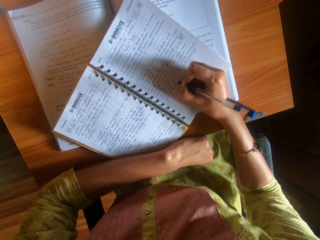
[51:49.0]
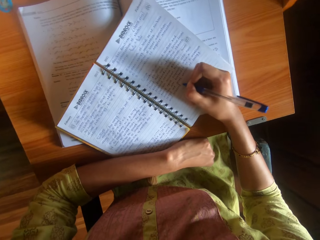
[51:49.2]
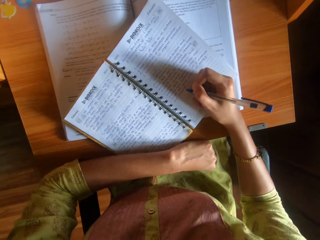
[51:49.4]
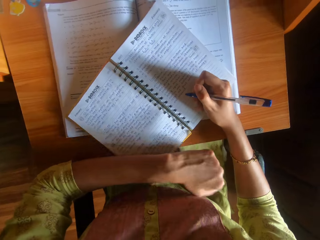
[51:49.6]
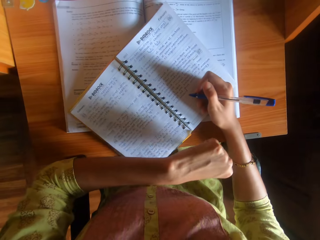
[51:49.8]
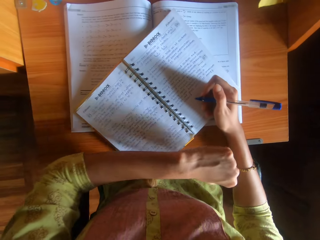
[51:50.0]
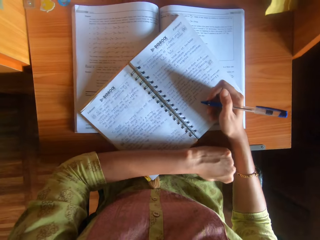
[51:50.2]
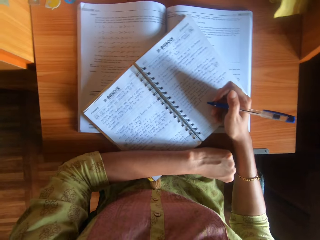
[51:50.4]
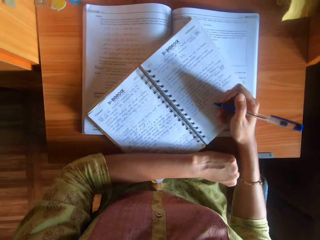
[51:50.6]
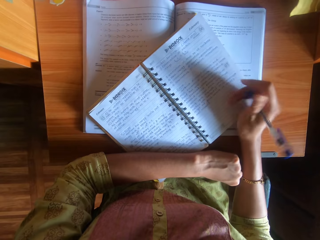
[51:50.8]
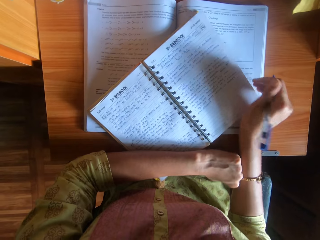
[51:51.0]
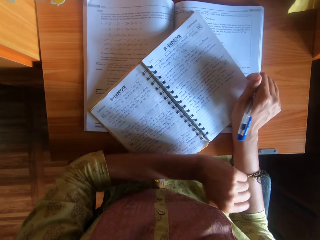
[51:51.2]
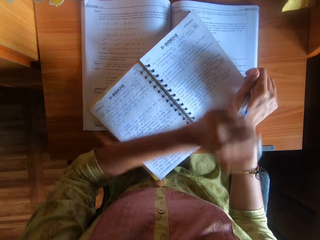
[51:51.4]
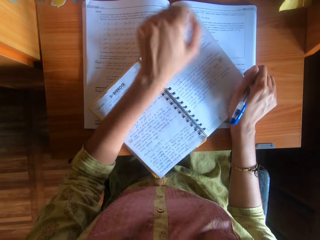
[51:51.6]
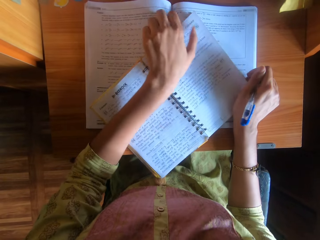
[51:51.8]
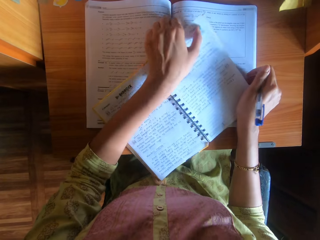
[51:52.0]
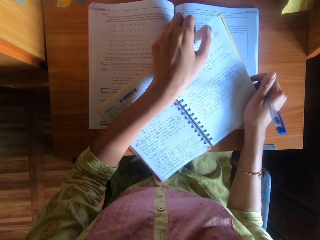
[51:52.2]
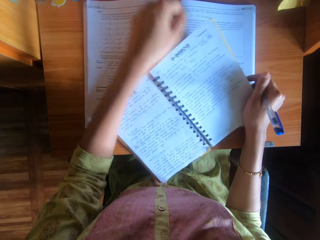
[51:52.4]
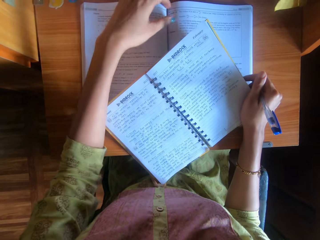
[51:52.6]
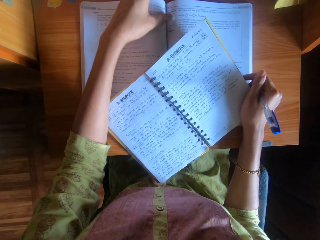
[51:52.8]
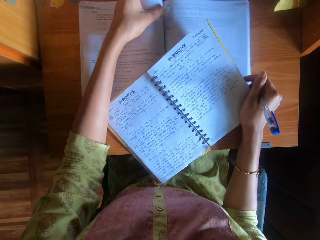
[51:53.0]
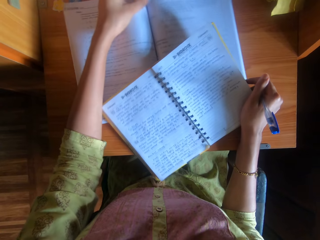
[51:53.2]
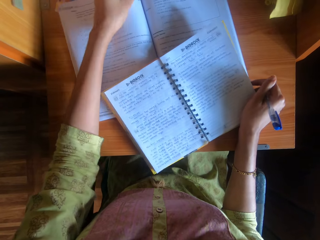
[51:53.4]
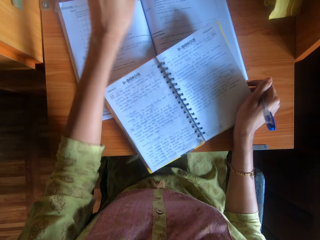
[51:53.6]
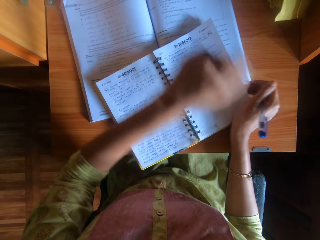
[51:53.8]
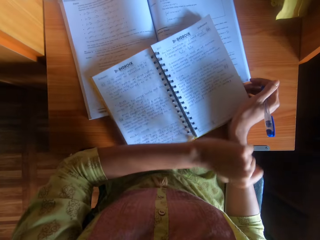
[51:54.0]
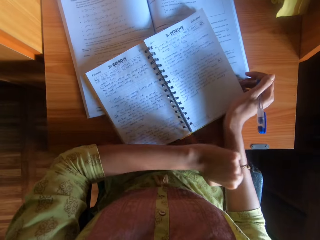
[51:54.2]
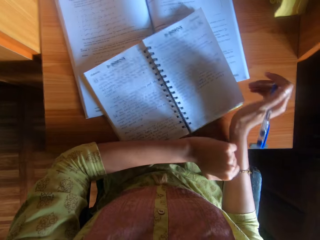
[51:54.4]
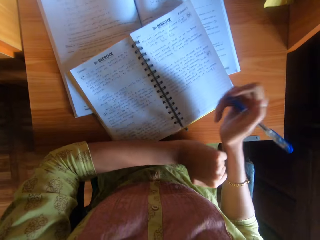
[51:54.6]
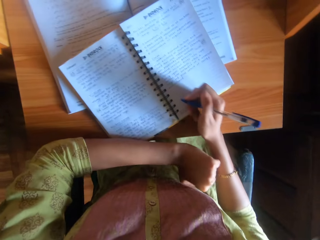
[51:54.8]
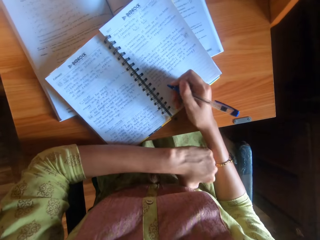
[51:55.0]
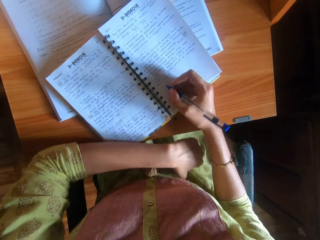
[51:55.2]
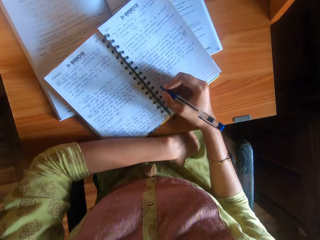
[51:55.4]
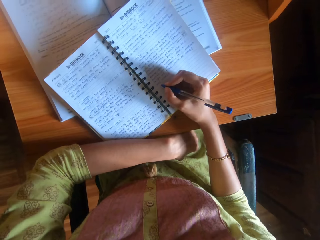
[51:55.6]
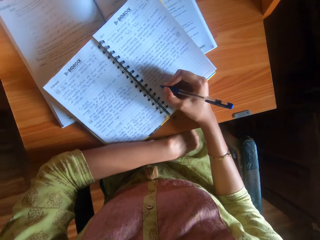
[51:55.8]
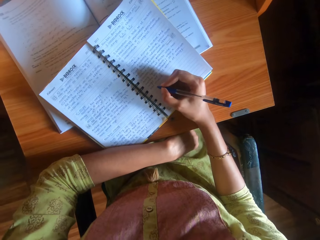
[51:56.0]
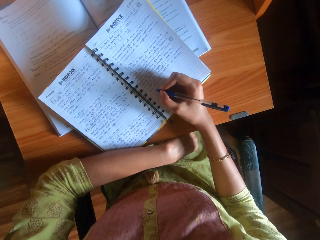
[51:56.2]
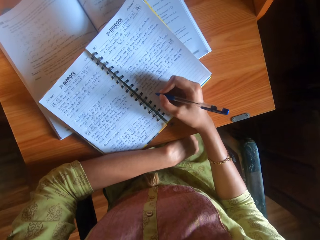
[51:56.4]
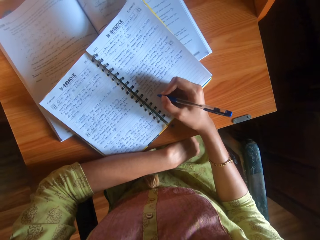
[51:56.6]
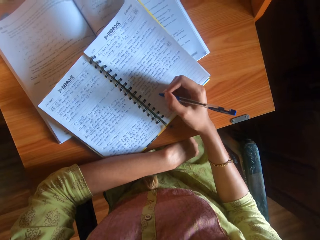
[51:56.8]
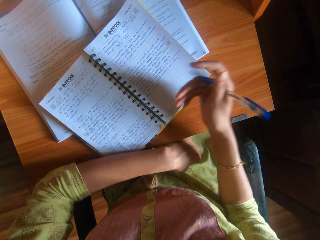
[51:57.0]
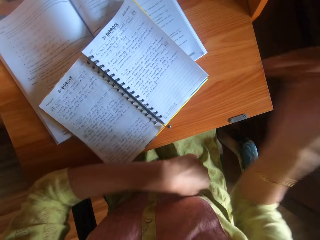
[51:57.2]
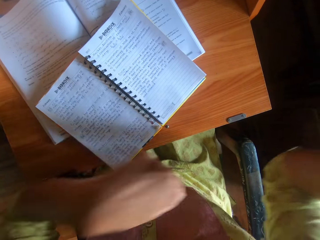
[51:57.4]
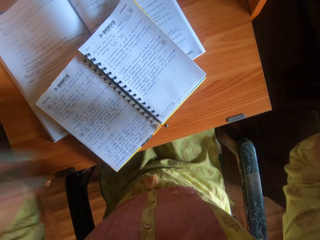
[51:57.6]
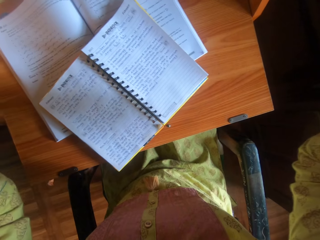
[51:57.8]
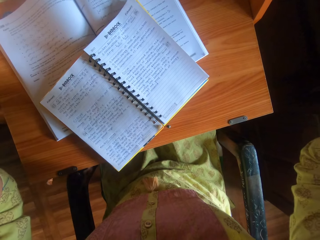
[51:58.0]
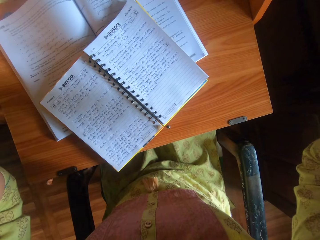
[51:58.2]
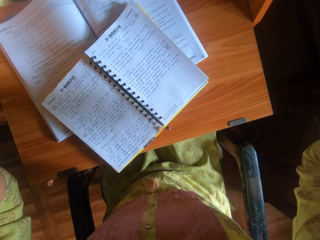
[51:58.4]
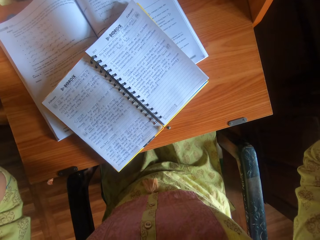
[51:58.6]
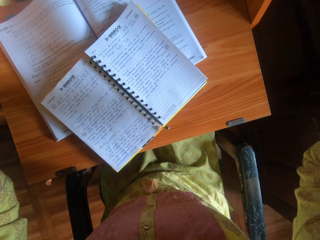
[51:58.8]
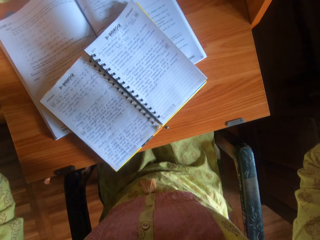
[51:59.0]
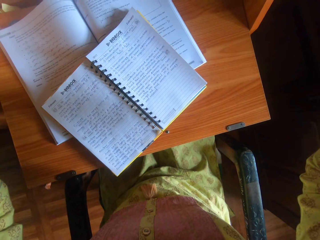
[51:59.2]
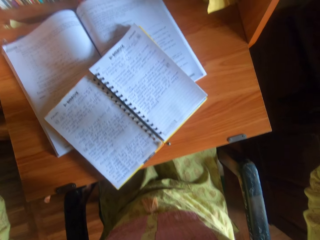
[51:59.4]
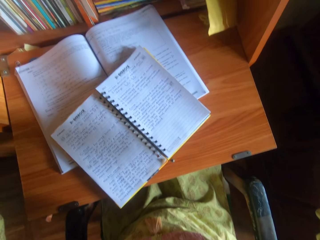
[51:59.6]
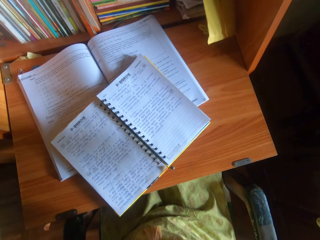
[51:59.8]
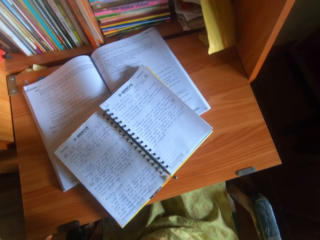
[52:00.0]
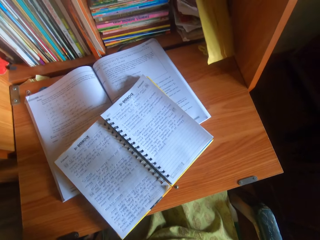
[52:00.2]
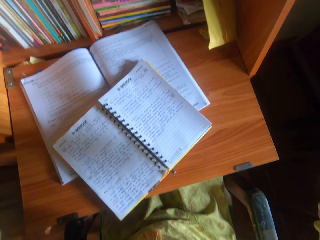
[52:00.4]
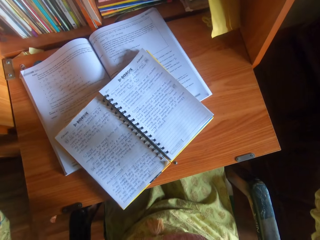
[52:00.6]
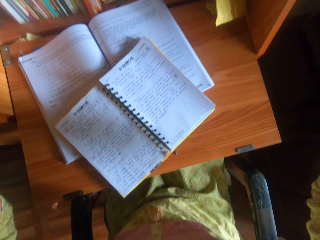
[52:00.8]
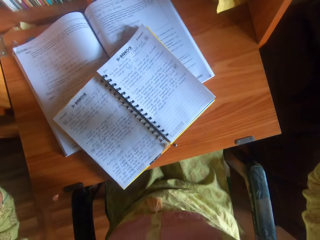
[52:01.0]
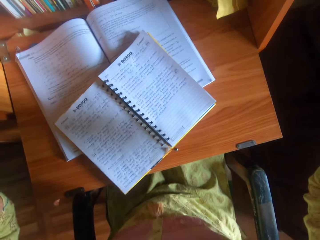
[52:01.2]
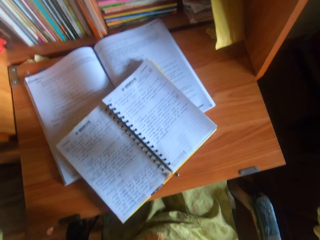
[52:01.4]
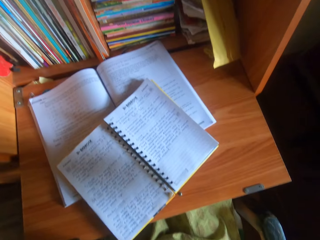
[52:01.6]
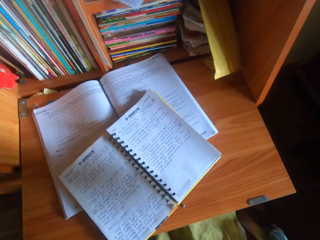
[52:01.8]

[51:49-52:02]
The camera wearer moves the books on the table. She puts her left hand on the book. She holds the book with her right hand. She holds the book with both hands. She holds the book with her right hand. She adjusts the book on the desk with her left hand. She adjusts the book atop the book on the desk with her right hand. She puts her left hand on the book. She writes in the book. She adjusts the camera on her head with both hands.

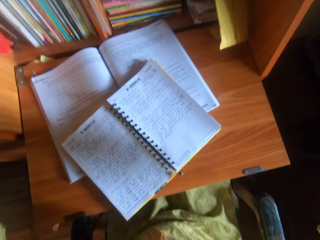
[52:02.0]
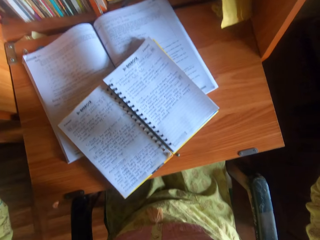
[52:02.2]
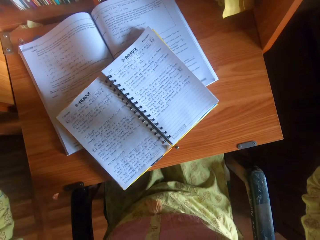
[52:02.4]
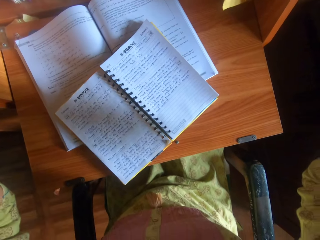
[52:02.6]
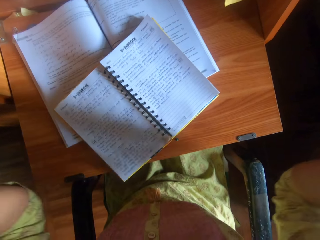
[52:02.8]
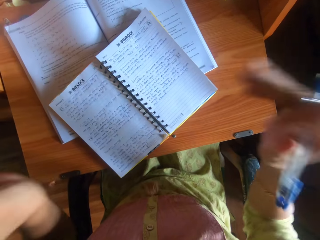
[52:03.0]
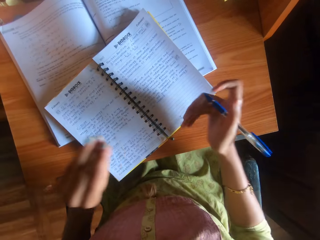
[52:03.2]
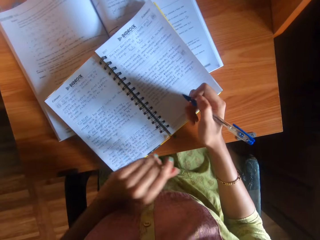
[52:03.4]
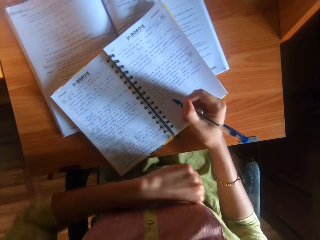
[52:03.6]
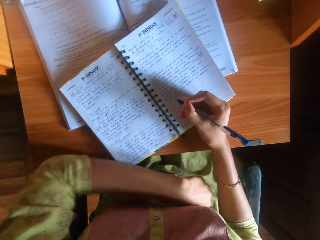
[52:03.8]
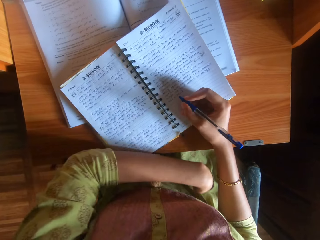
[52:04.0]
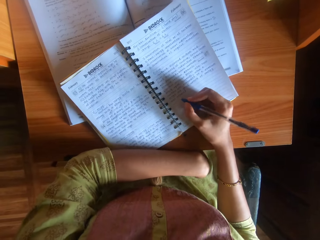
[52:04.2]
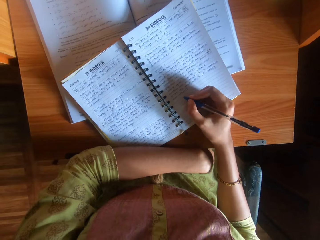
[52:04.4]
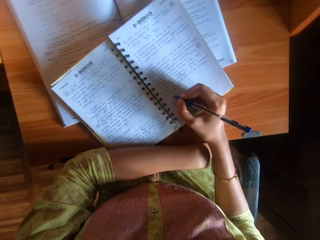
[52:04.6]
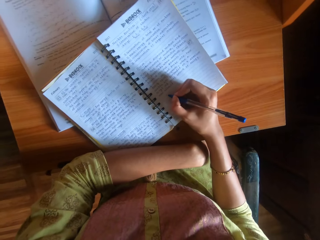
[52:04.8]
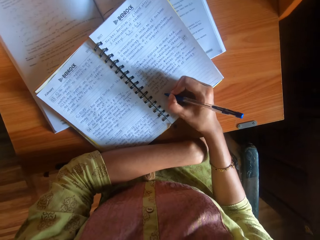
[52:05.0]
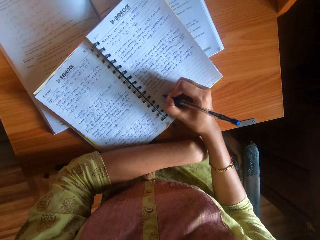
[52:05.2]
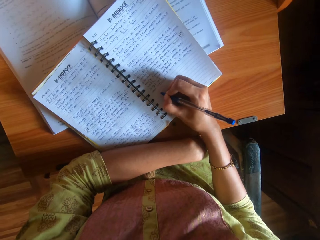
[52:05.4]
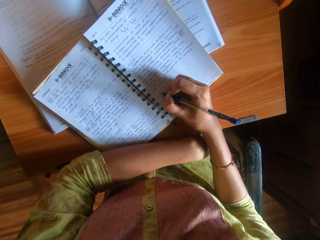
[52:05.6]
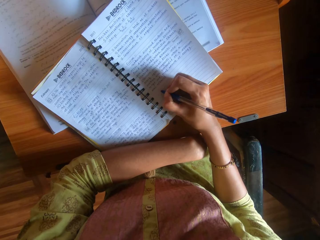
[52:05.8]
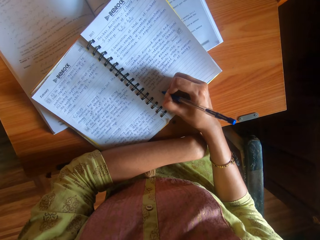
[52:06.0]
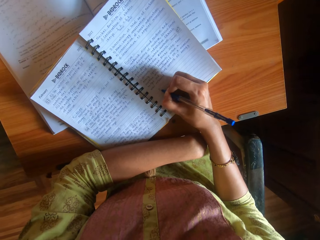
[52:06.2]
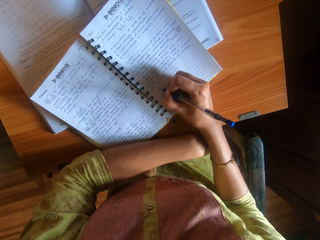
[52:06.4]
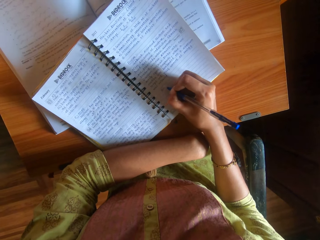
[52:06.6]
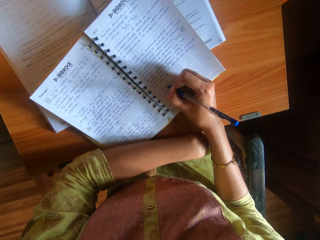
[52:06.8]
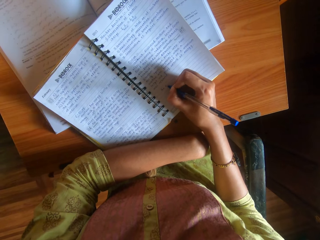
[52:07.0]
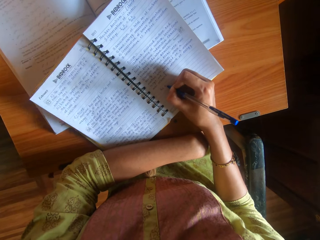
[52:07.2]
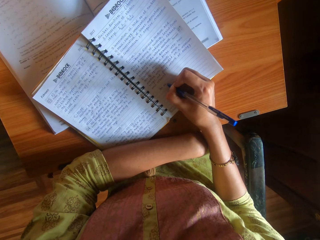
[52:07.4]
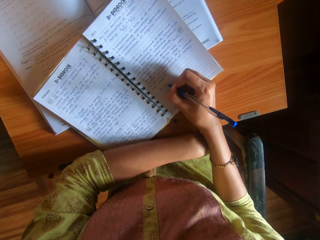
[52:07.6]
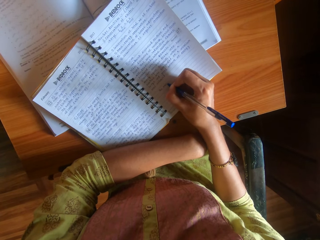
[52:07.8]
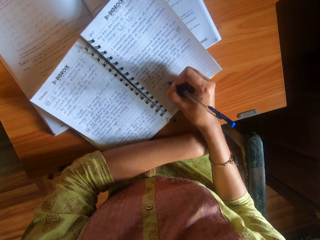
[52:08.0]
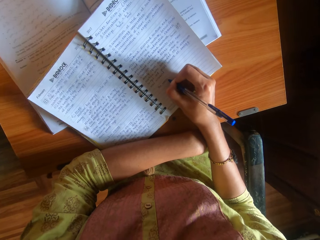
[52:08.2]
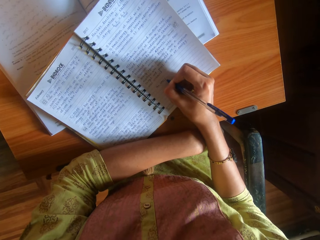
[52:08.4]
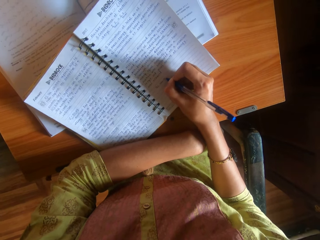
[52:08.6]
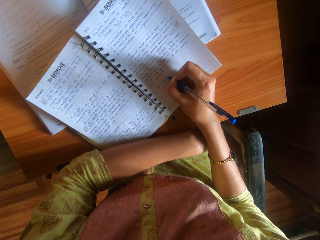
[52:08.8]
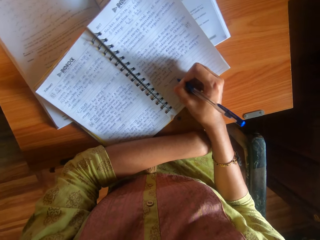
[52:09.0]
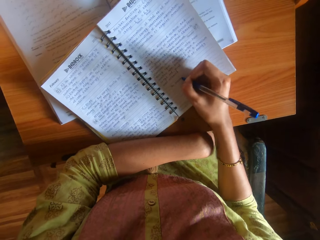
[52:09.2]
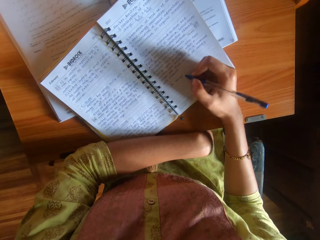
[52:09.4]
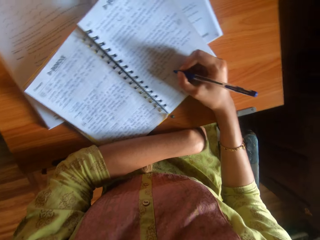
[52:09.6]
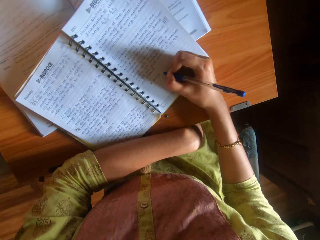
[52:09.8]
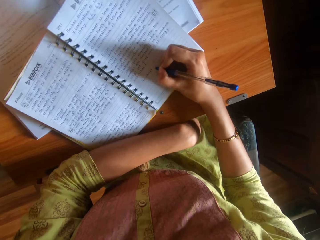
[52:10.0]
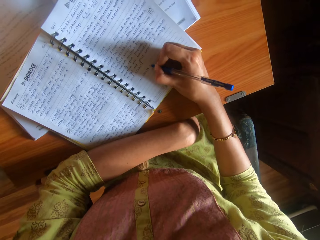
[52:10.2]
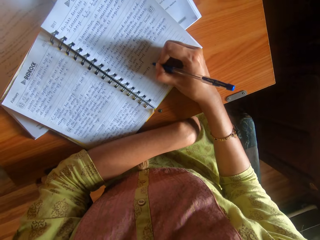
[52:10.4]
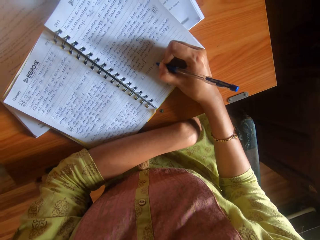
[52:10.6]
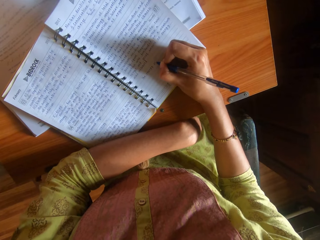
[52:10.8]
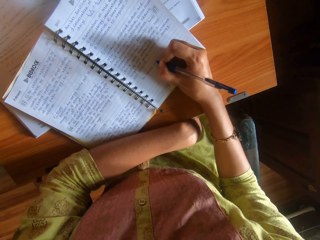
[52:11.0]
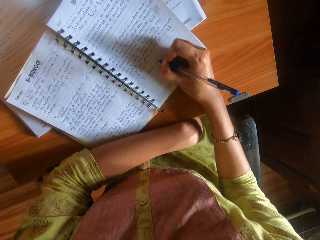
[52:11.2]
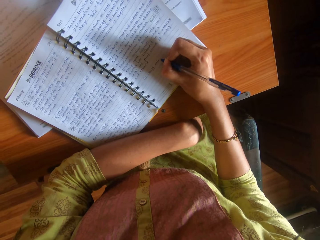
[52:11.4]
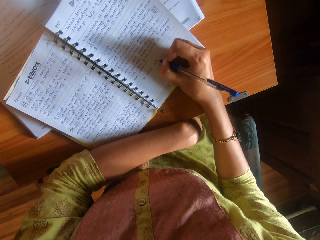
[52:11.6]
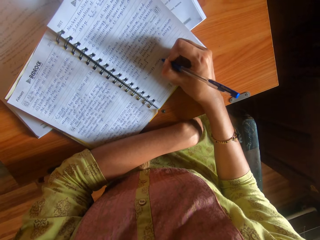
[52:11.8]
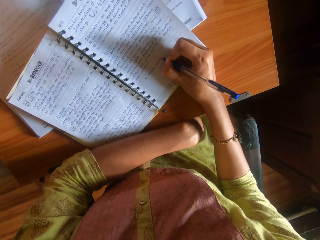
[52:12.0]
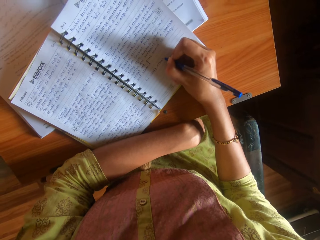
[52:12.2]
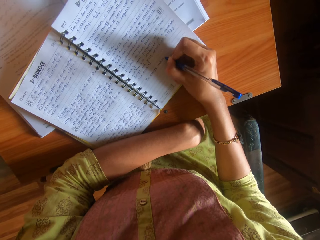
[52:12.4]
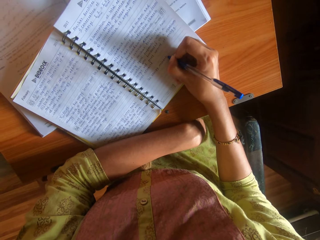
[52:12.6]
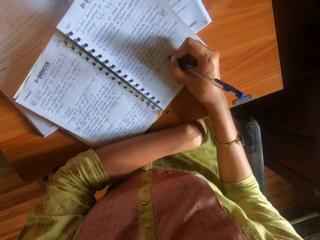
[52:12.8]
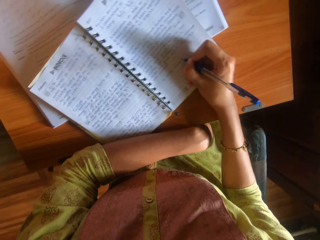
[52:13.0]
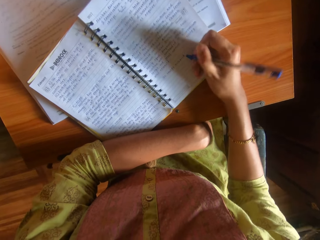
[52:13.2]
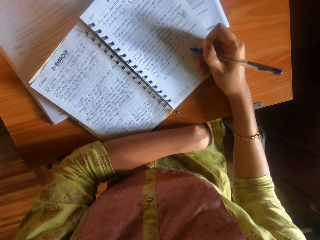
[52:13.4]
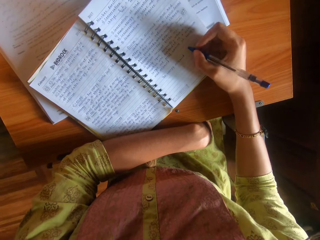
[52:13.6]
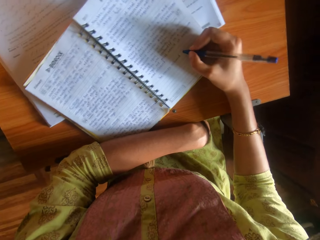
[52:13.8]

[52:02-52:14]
The camera wearer moves the hands on the table. She puts her left hand on the book. She writes on the book with the pen in her right hand.
